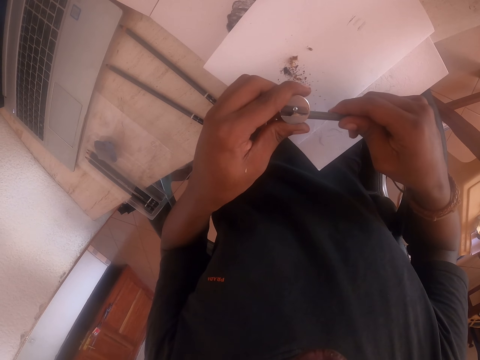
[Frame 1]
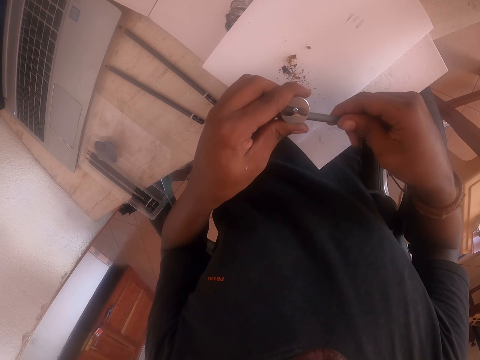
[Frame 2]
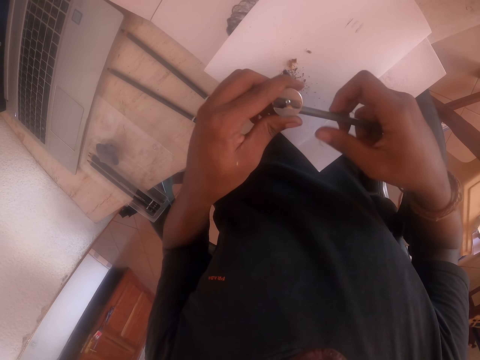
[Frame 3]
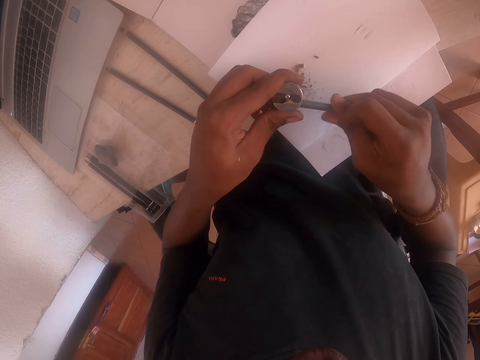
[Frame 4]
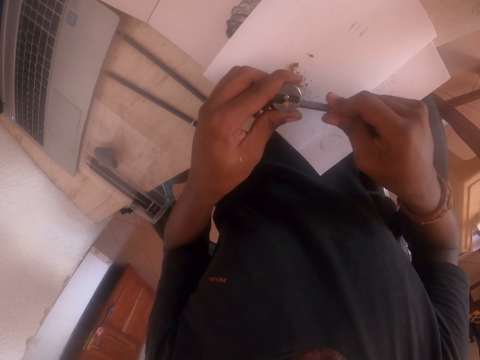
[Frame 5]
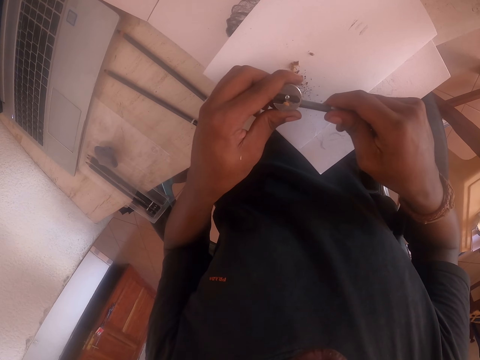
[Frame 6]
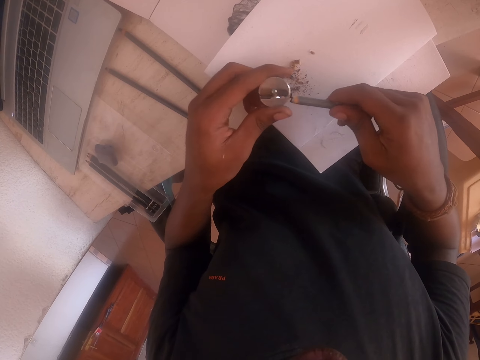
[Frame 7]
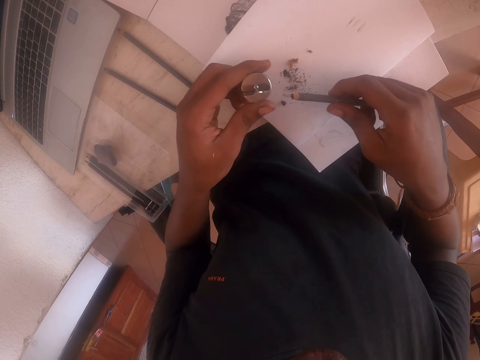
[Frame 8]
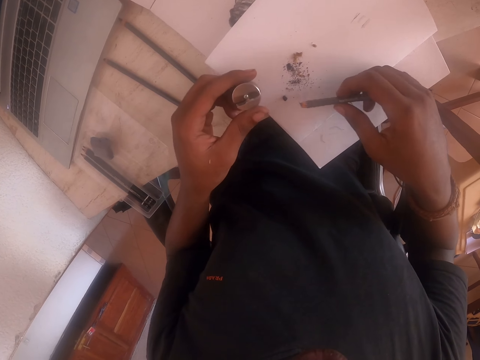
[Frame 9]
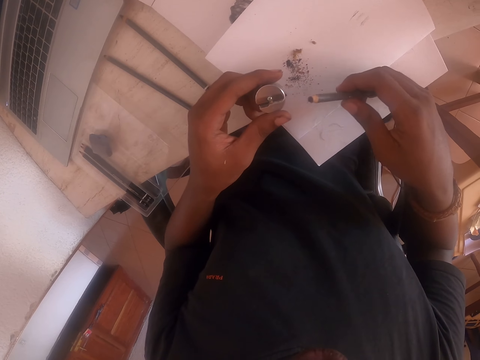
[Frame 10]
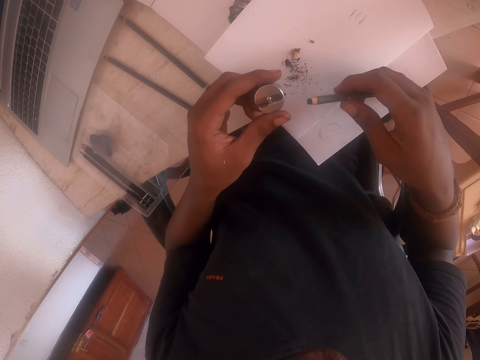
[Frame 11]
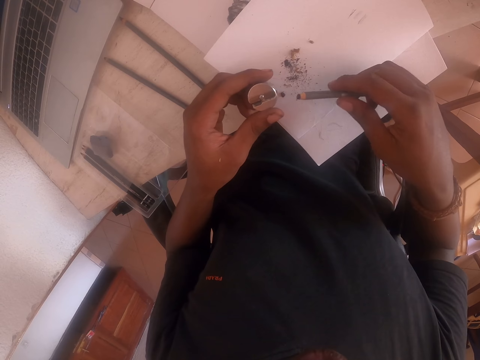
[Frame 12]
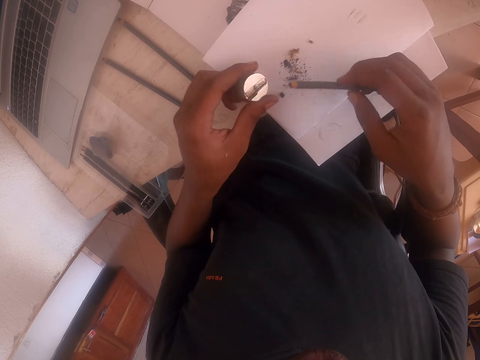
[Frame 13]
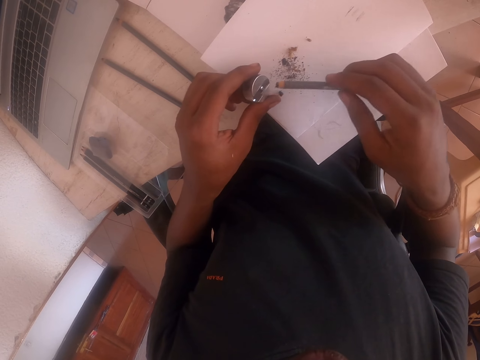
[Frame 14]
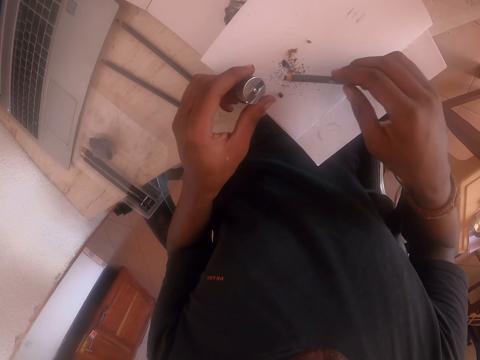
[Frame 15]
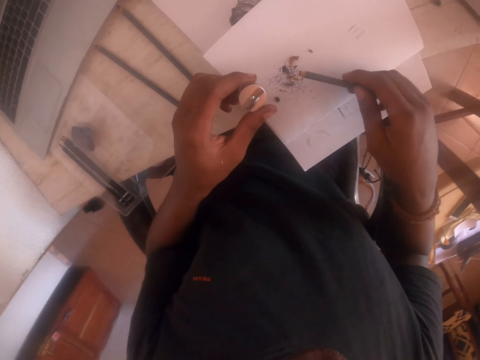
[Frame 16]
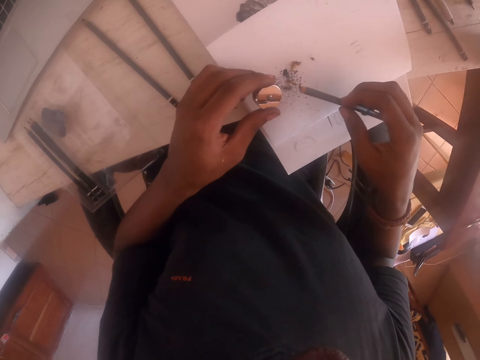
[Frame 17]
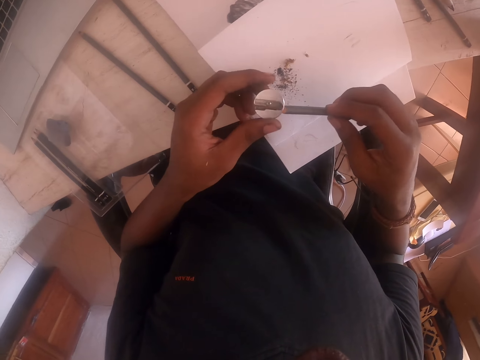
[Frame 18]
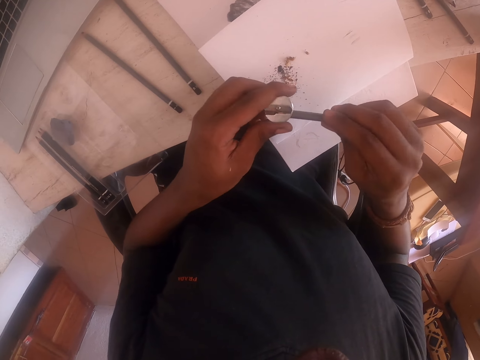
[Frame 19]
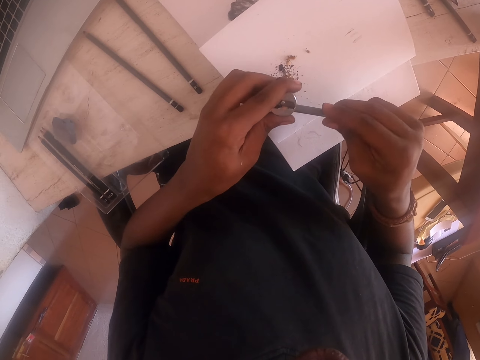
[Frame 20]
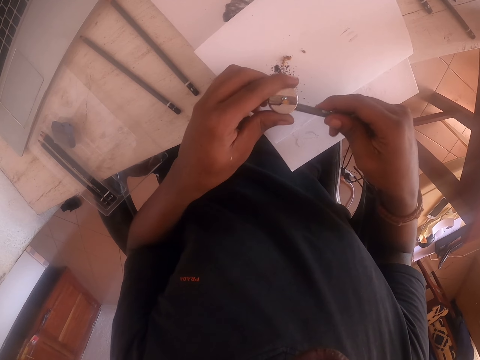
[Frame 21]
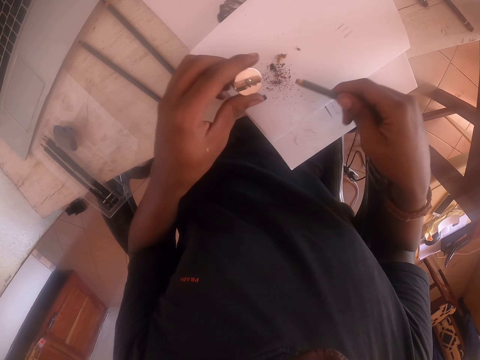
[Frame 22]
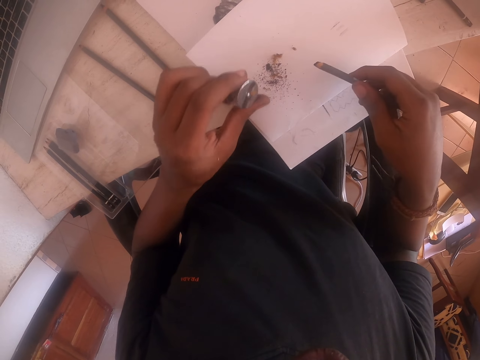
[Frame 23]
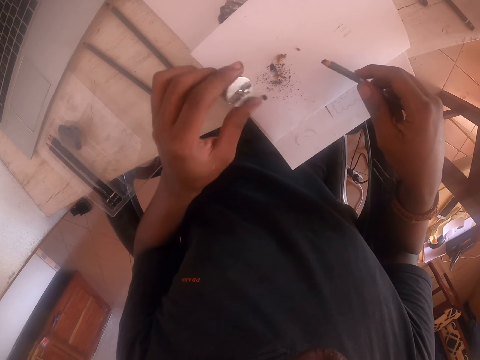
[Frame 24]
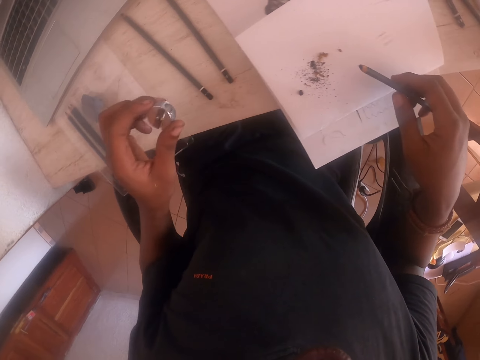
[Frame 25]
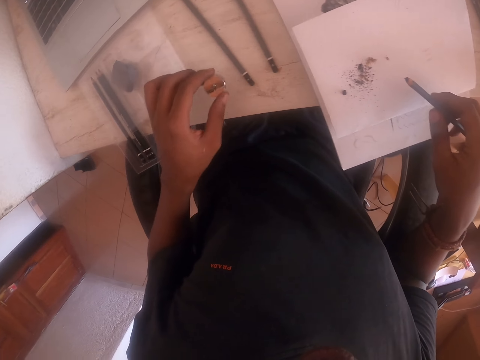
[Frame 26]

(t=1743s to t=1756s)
The camera wearer stops sharpening. They stare at the pencil and sharpener. They sharpen the pencil with the sharpener. They stop sharpening and shake the sharpener.

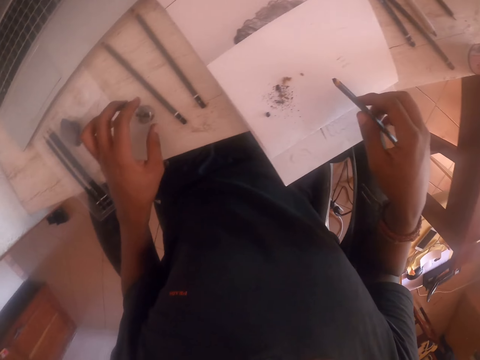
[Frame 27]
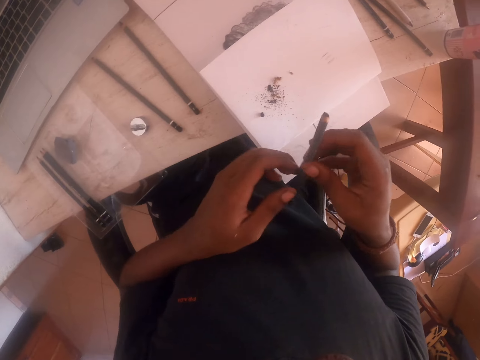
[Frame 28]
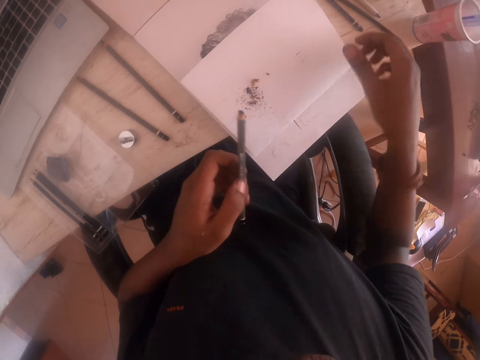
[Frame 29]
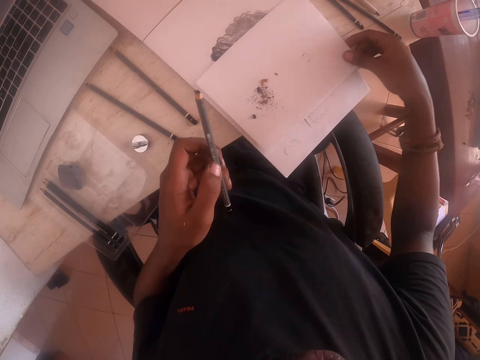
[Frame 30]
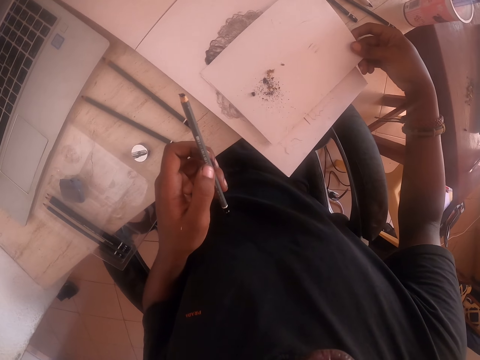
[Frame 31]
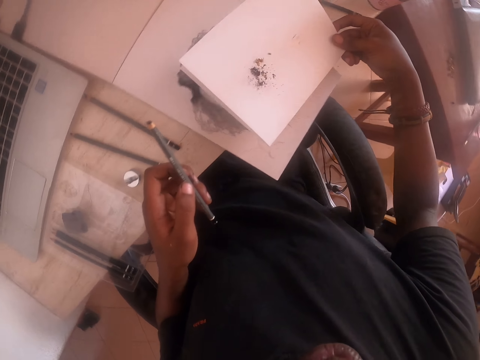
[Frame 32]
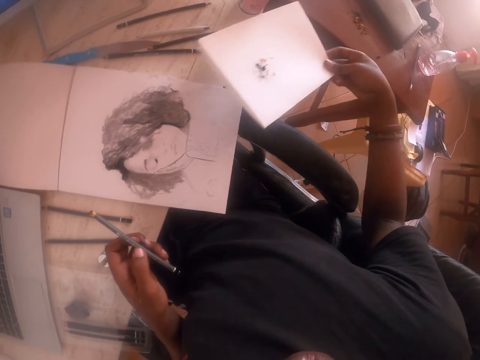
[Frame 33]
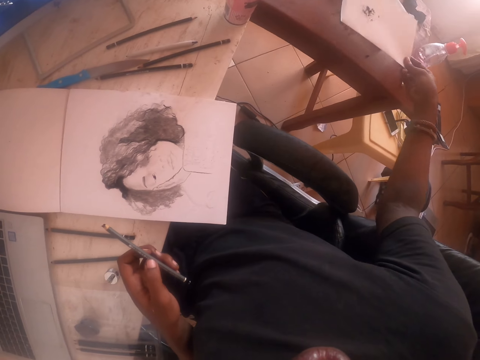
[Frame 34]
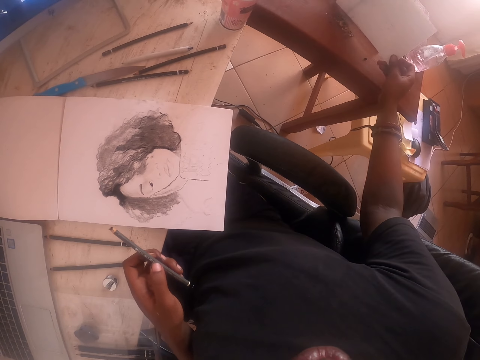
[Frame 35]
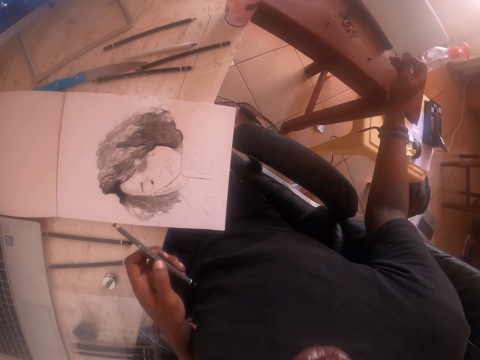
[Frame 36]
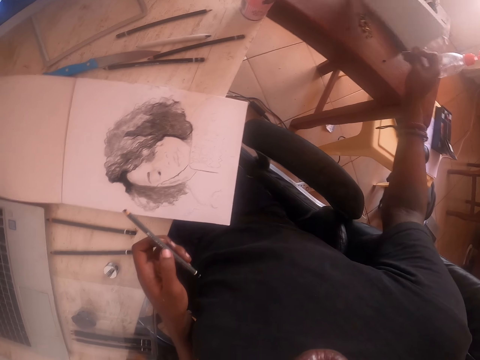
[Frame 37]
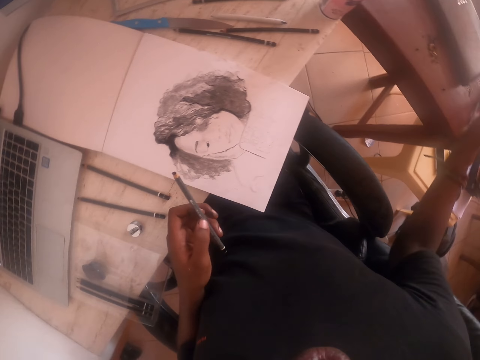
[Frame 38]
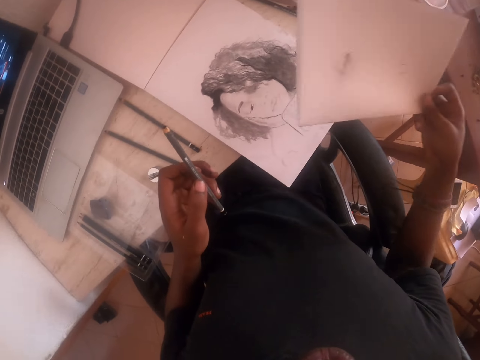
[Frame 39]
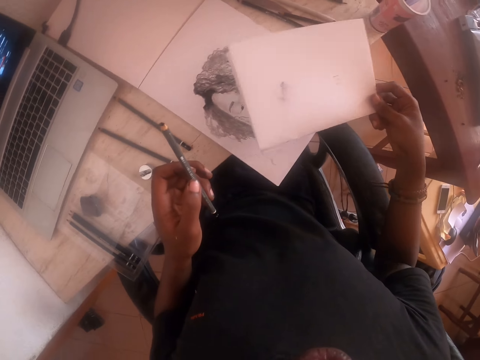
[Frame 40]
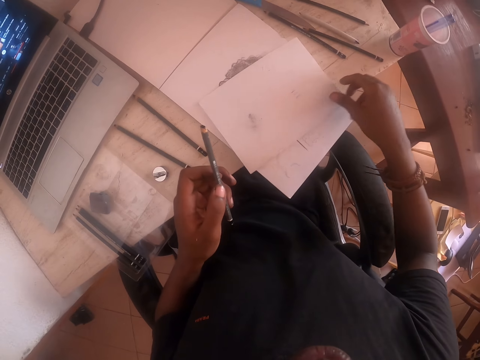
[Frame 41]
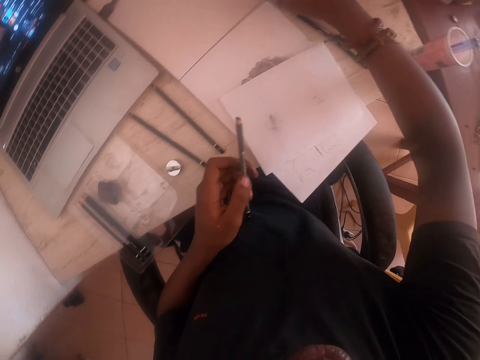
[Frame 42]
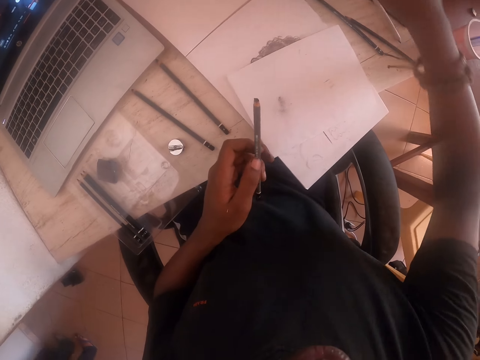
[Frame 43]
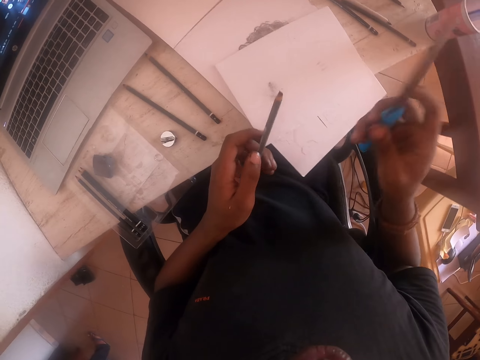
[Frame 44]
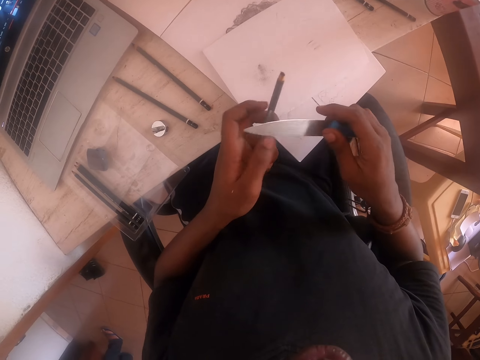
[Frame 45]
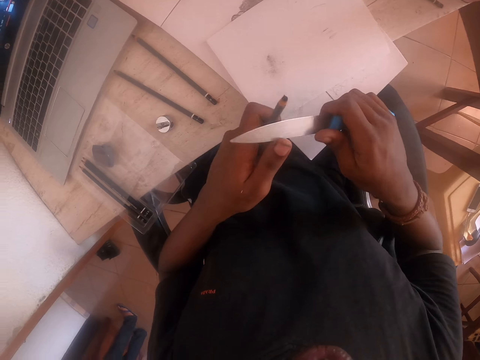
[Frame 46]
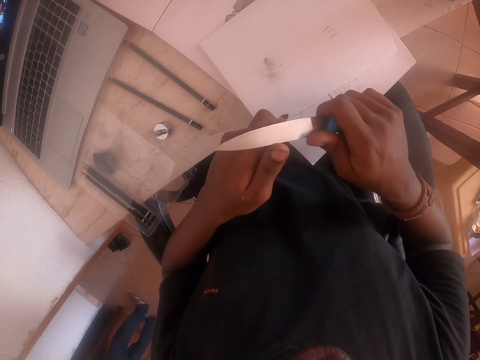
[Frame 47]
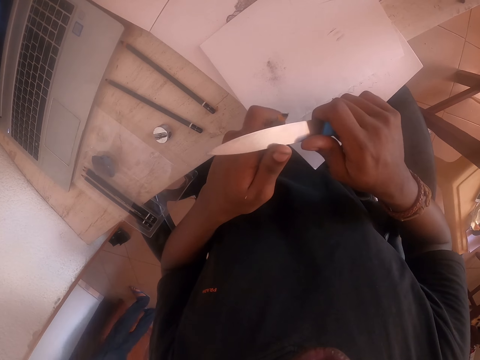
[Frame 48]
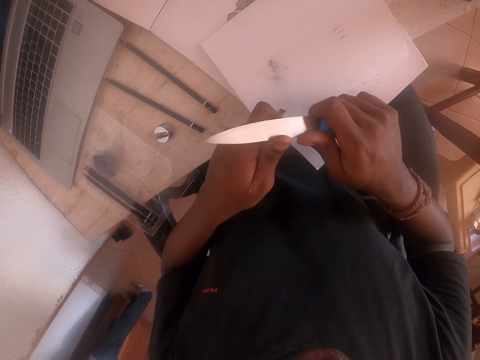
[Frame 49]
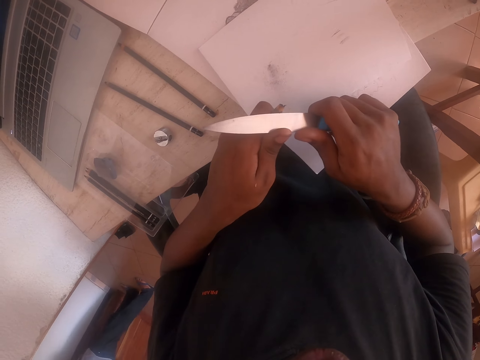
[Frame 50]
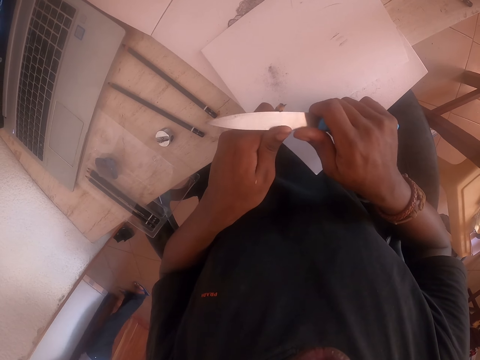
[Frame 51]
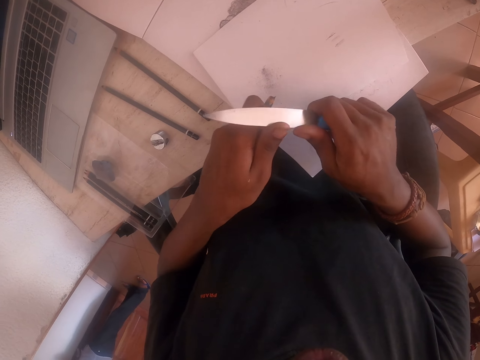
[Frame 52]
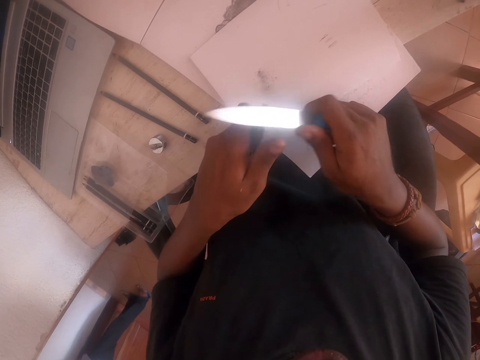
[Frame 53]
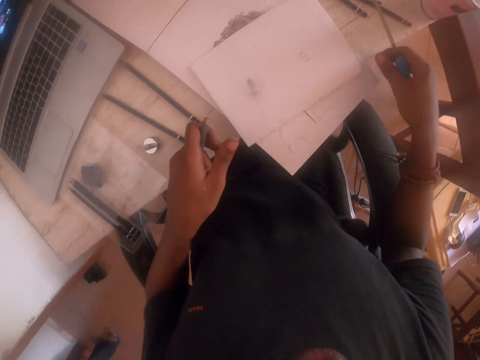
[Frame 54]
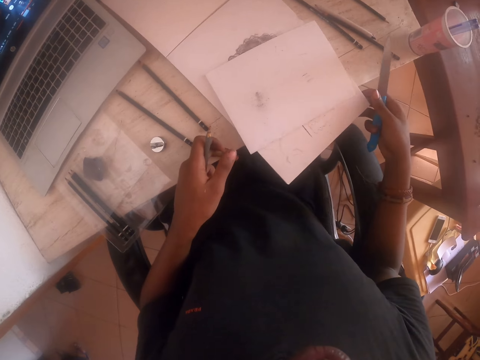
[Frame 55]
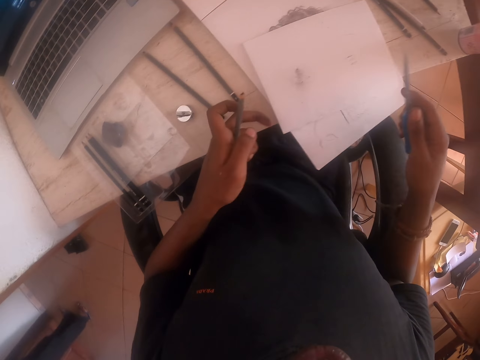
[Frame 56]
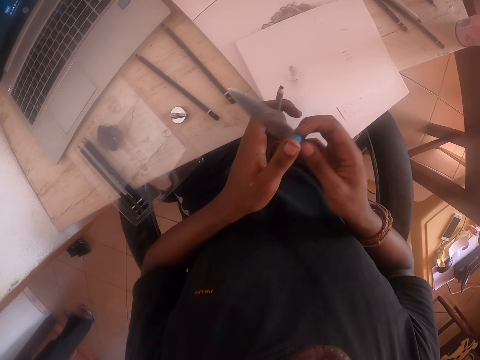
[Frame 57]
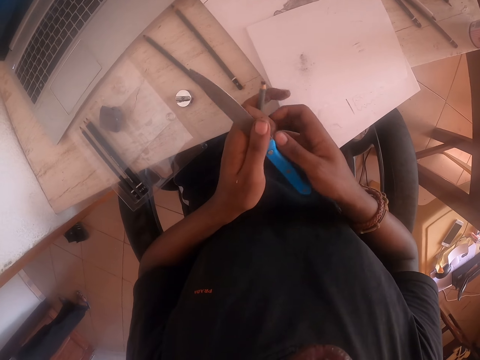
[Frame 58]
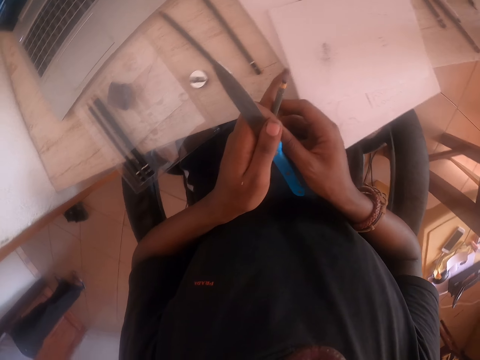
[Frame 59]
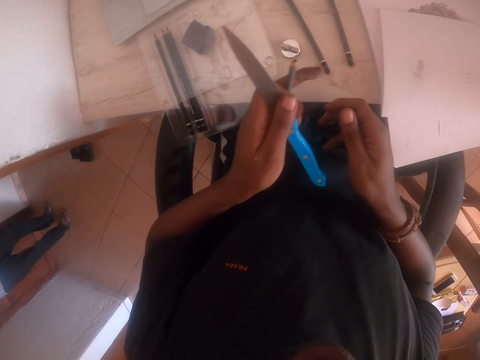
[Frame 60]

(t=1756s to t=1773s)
The camera wearer puts the sharpener on the table. They hold the pencil with the left hand. They pick up the paper with ash from the table. They move the paper. They pour the ash on the table. They put the pencil remains on the table. They put the paper on the table. They pick up a knife from the table. They sharpen the pencil with the knife. They touch the paper on the table. They hold the knife with the left hand.
